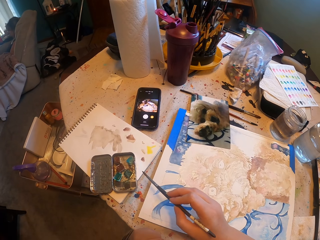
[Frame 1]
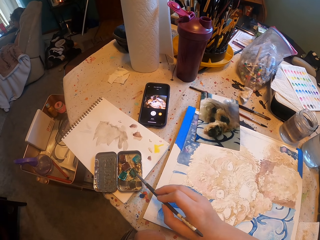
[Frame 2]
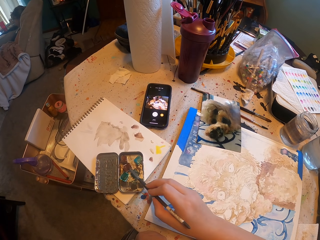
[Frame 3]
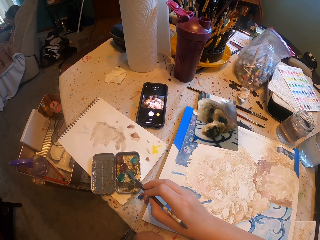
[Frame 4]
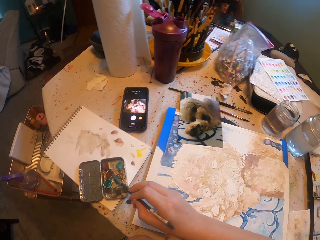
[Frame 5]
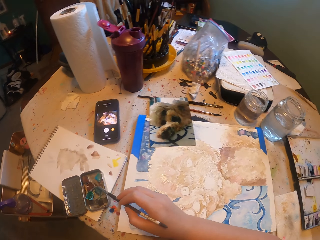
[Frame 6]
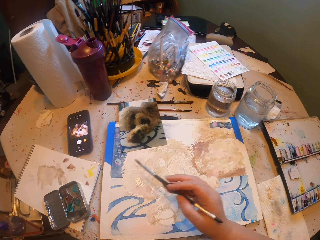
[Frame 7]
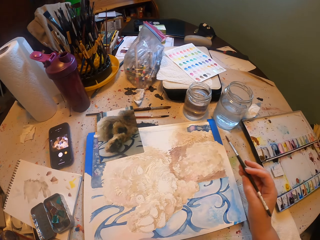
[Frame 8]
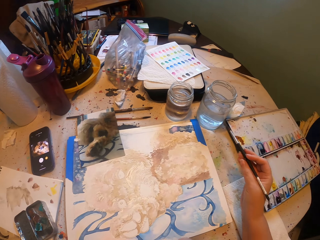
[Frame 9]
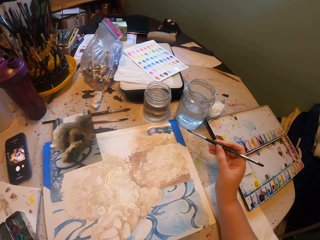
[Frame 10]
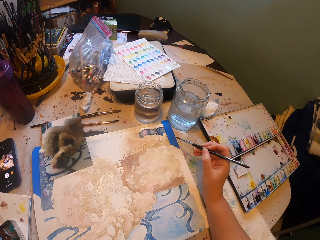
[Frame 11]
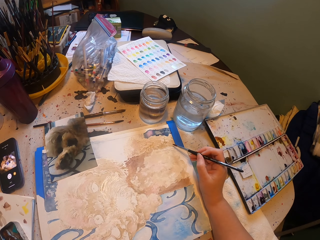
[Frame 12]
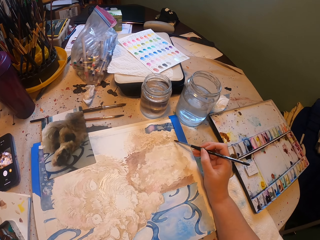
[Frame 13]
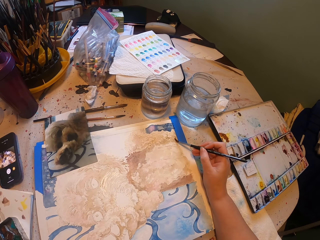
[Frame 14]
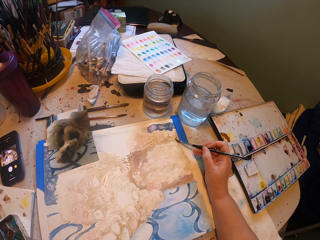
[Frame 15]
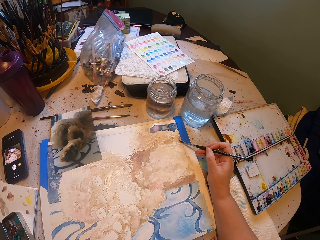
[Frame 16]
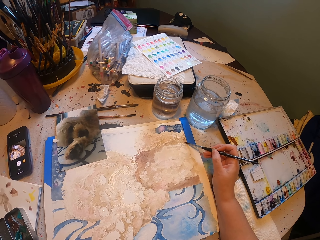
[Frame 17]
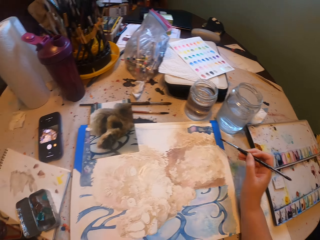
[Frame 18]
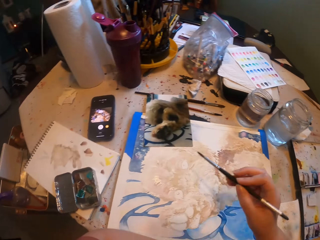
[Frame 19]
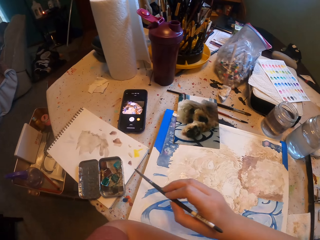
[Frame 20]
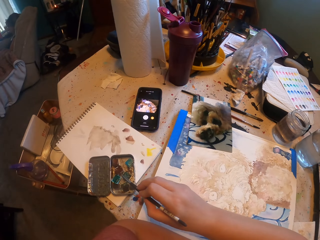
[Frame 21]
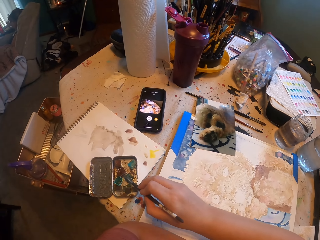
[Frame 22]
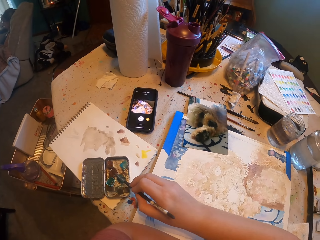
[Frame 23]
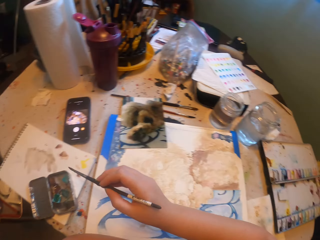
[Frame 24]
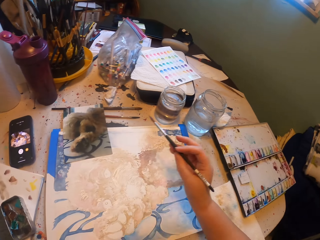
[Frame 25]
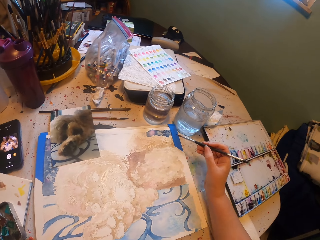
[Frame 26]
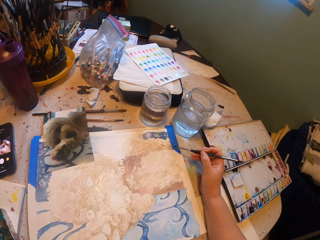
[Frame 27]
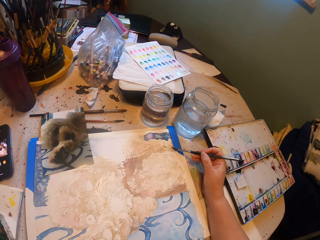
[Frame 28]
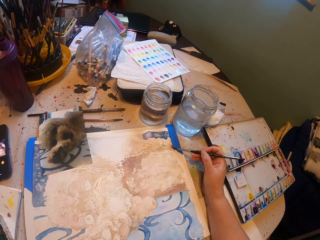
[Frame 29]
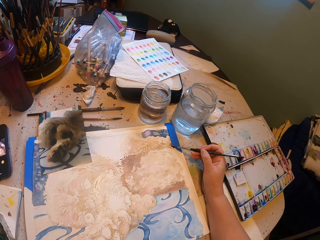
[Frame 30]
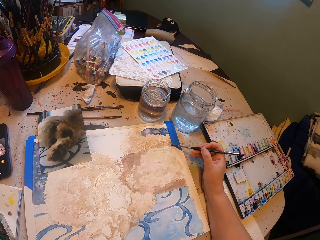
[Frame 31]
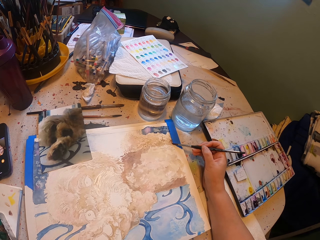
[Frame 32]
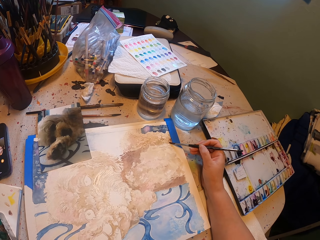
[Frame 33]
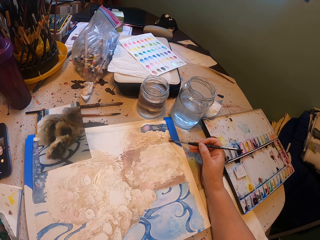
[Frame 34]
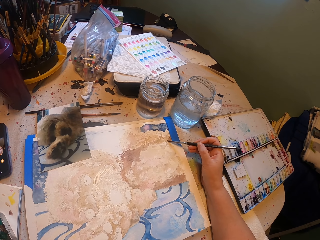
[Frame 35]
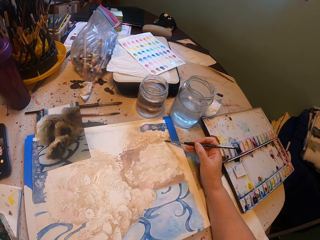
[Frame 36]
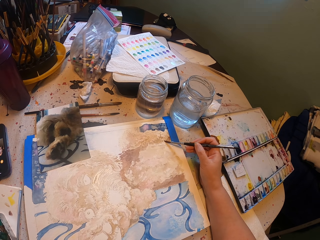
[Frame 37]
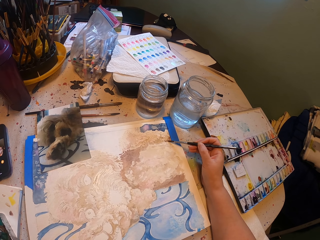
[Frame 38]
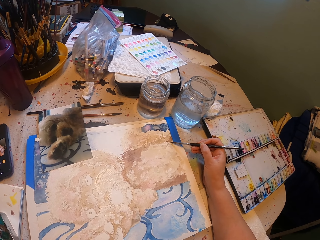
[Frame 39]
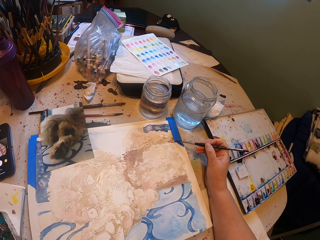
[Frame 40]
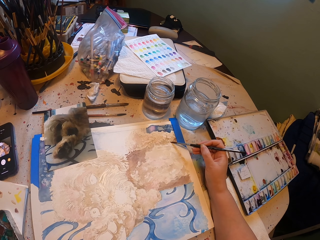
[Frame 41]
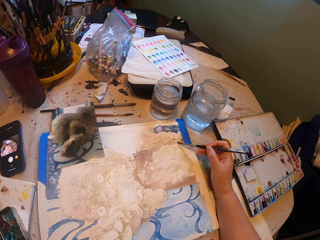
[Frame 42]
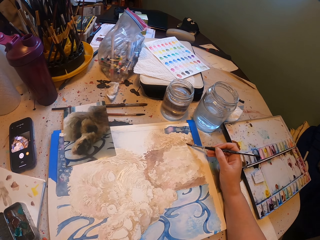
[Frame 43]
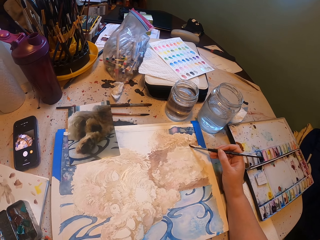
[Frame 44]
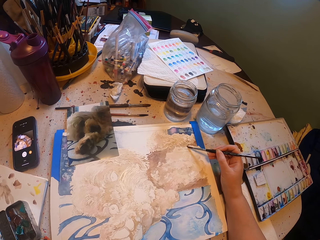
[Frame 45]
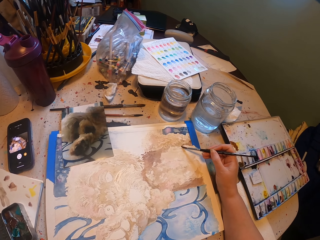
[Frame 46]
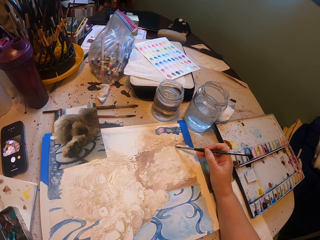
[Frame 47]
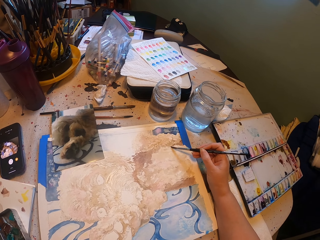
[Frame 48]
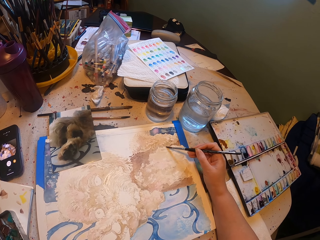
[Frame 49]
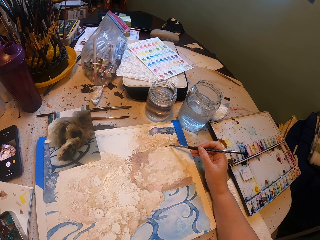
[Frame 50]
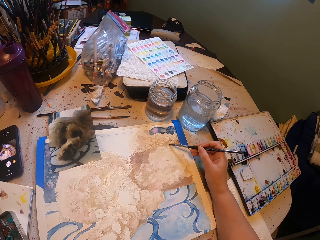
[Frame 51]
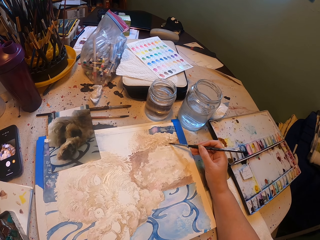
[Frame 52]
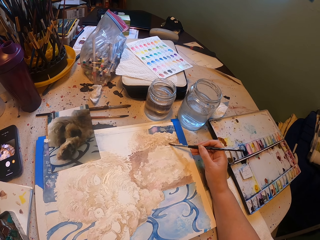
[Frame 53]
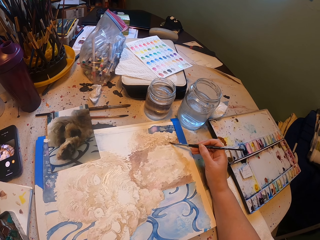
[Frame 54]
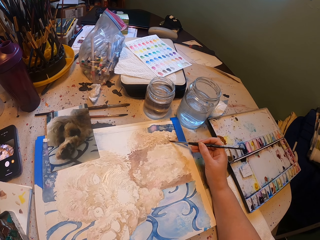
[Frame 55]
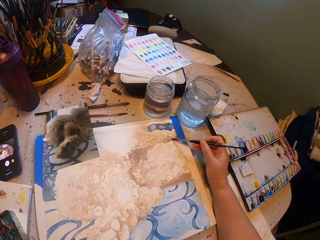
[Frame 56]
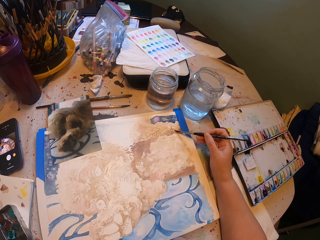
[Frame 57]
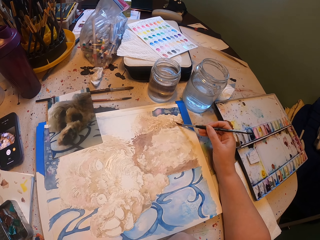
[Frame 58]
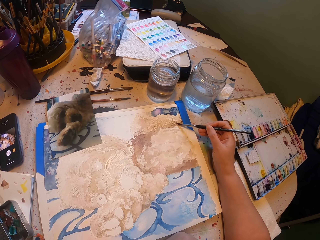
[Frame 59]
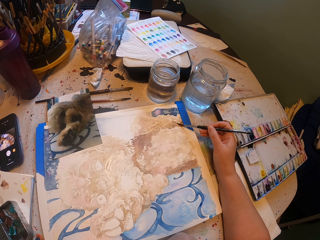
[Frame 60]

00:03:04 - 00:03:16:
The camera wearer dips the paintbrush in the paint. They draw the portrait. They dip the paintbrush in the paint. They draw the portrait.

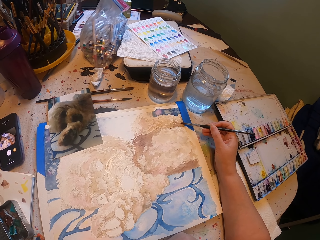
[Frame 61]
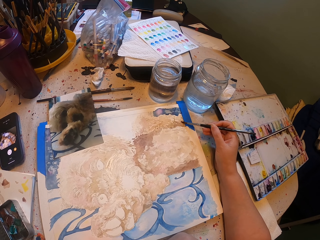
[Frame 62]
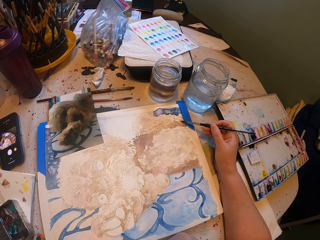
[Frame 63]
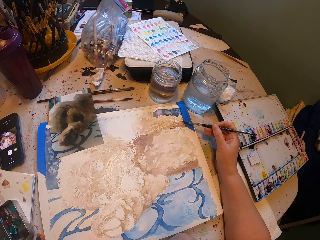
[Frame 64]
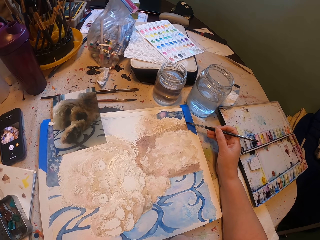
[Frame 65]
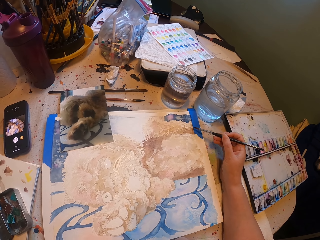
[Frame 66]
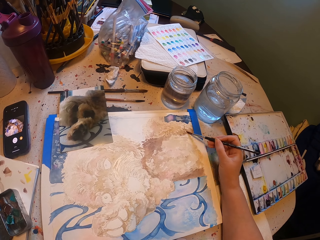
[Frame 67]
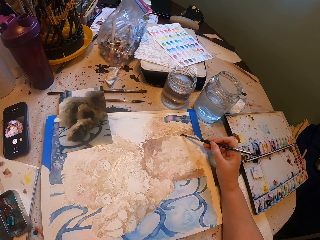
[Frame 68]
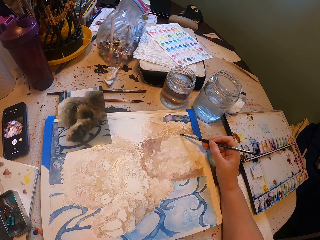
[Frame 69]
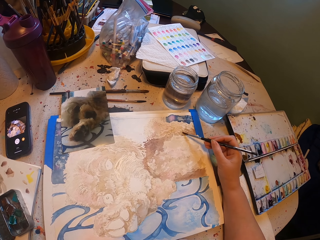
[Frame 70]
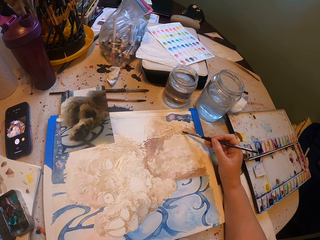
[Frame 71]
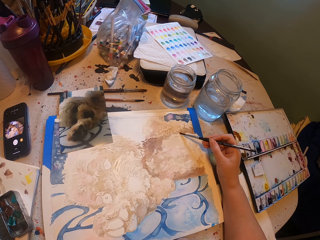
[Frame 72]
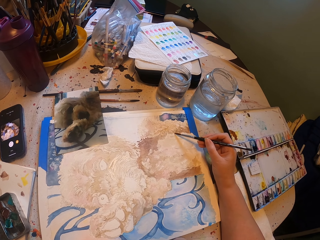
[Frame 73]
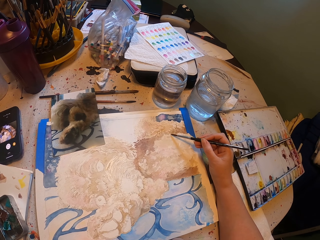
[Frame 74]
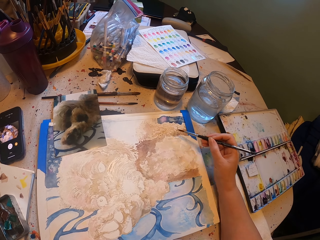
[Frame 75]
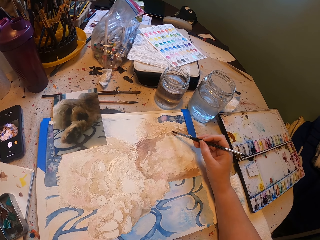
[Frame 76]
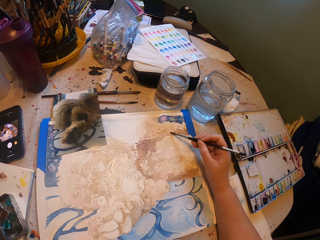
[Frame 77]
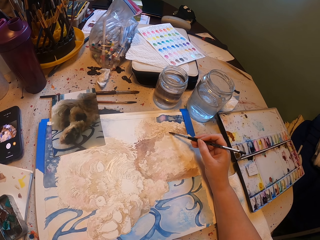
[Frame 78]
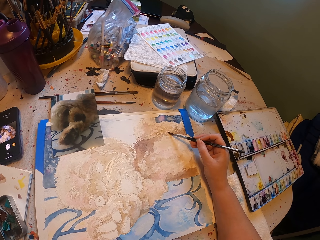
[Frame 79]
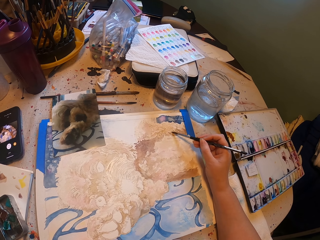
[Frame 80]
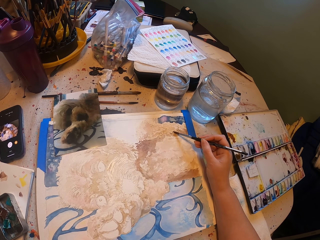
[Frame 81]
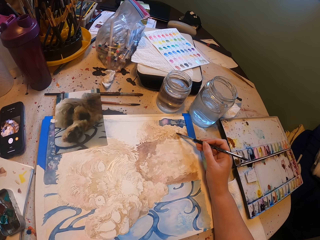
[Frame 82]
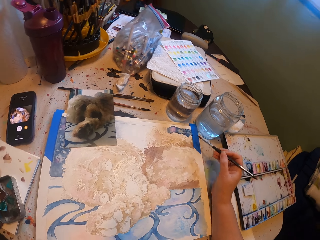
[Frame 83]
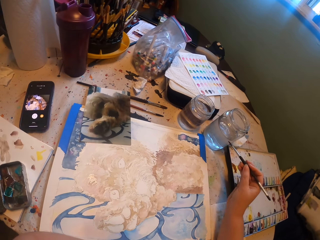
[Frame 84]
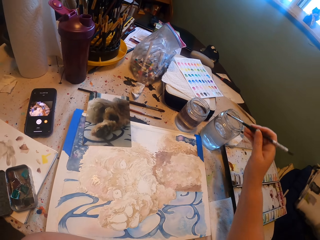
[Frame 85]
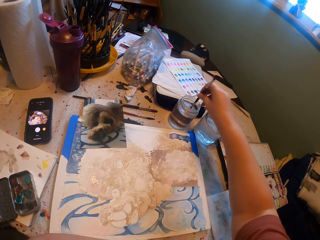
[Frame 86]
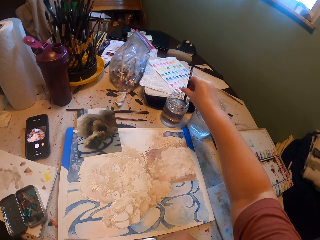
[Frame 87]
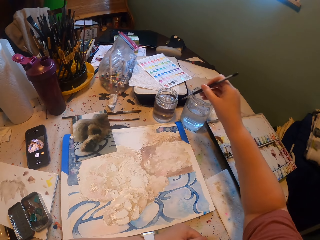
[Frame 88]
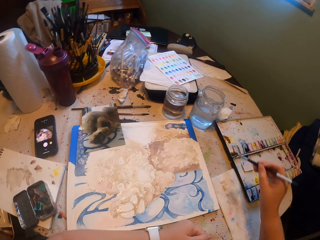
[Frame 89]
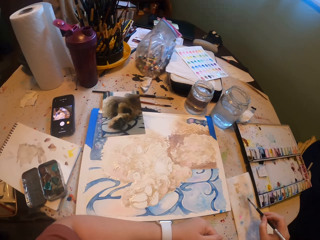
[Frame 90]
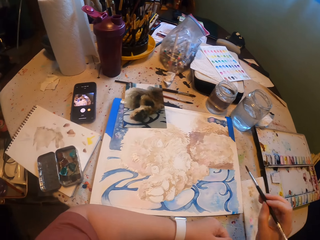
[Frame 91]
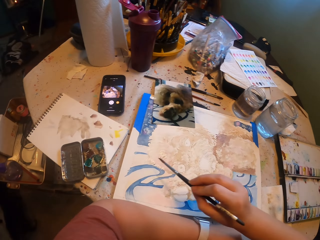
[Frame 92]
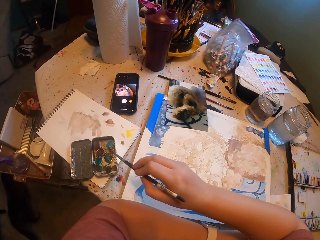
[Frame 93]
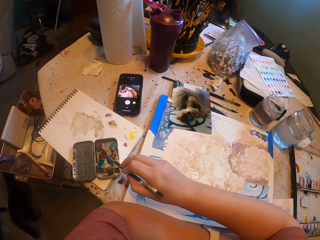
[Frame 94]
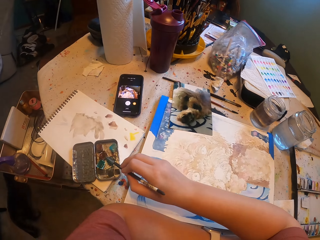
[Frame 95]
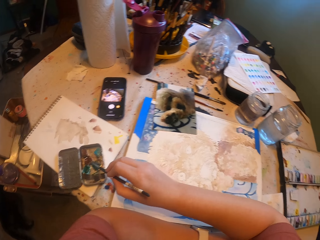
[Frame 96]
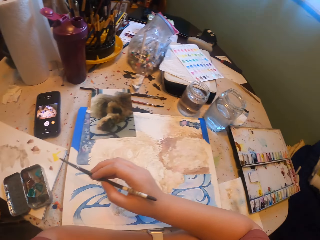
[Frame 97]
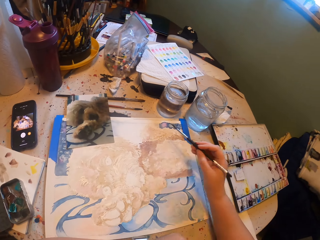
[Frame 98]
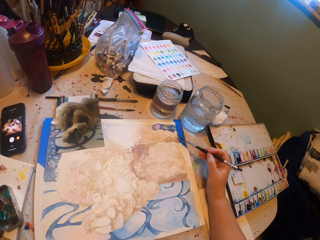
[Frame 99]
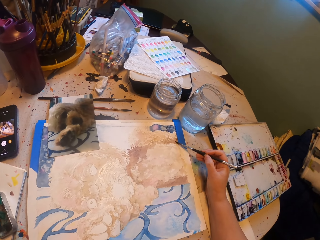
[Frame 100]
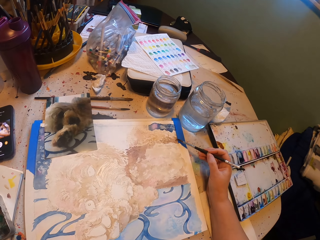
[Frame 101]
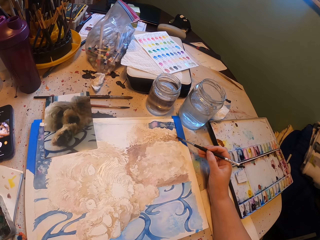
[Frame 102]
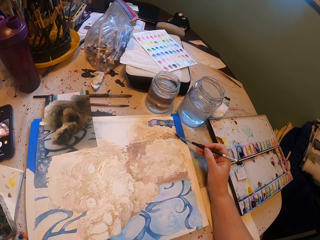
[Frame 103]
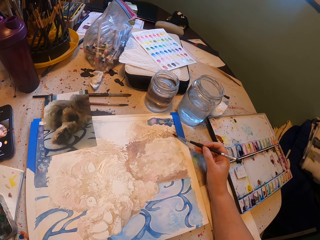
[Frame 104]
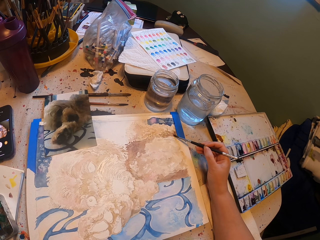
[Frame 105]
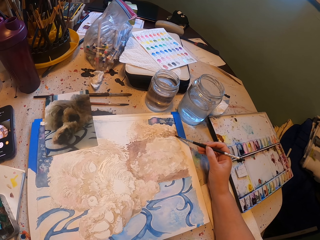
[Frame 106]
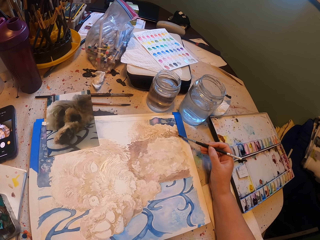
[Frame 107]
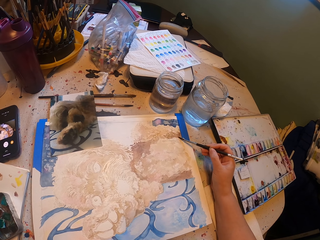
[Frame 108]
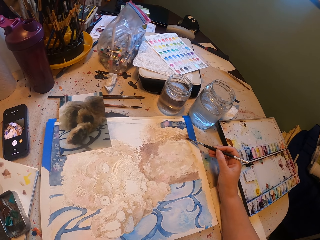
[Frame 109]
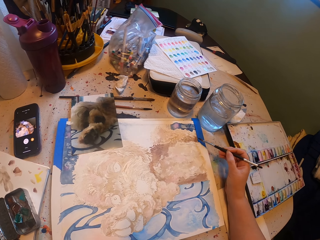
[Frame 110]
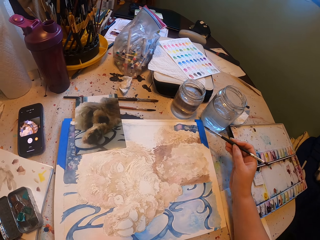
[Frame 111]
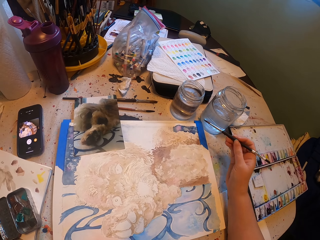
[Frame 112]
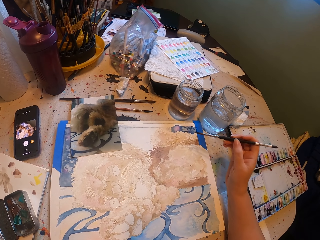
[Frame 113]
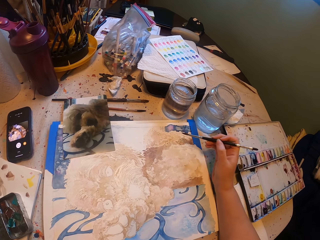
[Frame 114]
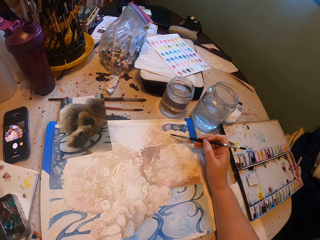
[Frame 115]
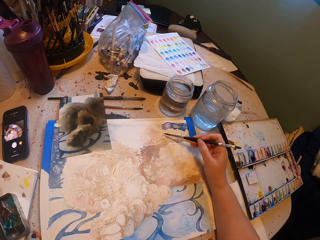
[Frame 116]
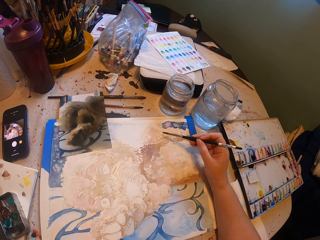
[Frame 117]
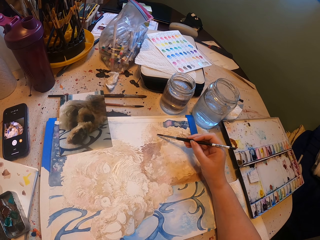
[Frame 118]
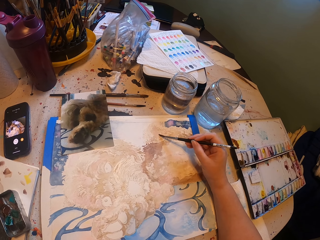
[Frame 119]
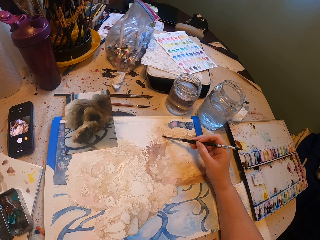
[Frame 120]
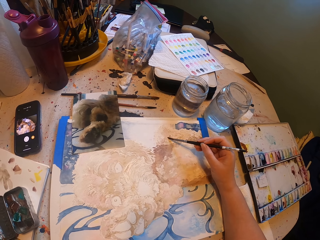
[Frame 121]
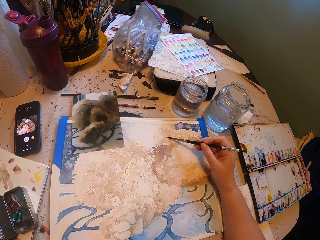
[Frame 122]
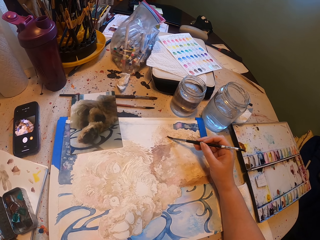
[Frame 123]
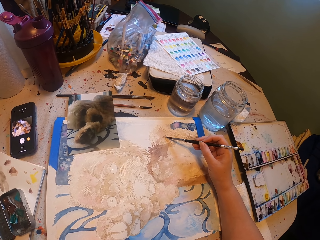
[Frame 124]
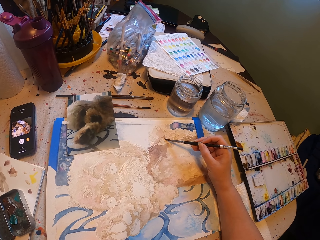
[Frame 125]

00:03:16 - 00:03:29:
The camera wearer wets the paintbrush in water. They wipe the paintbrush on the cloth. They dip the paintbrush in the paint. They draw the portrait.
